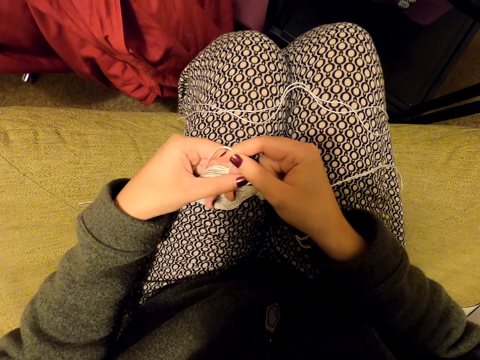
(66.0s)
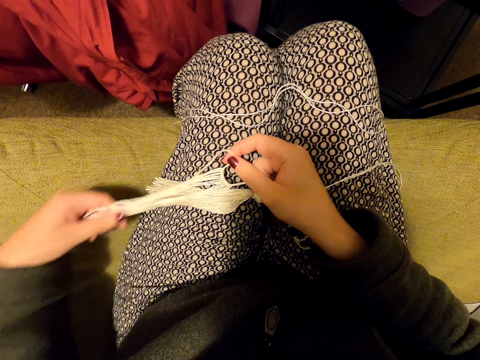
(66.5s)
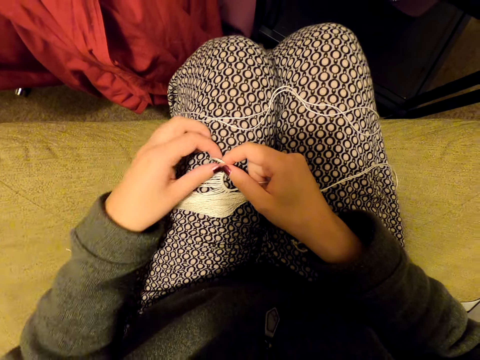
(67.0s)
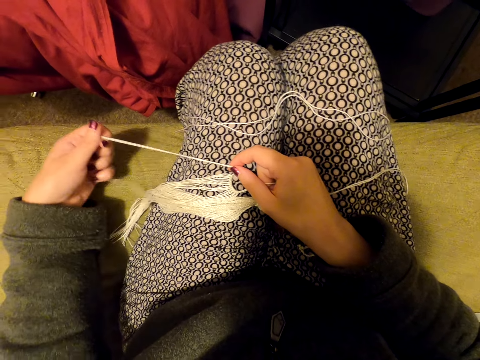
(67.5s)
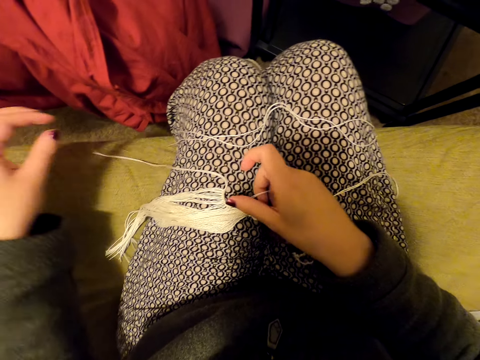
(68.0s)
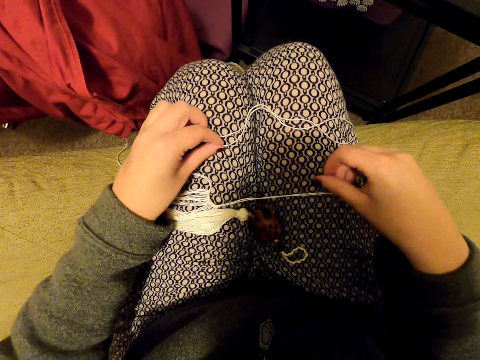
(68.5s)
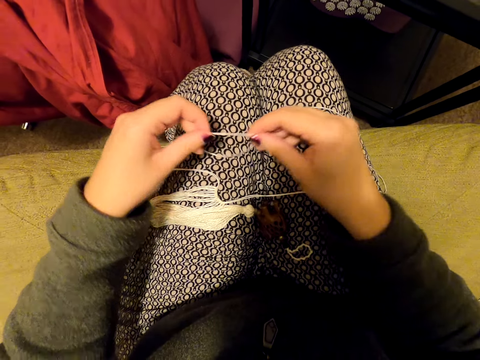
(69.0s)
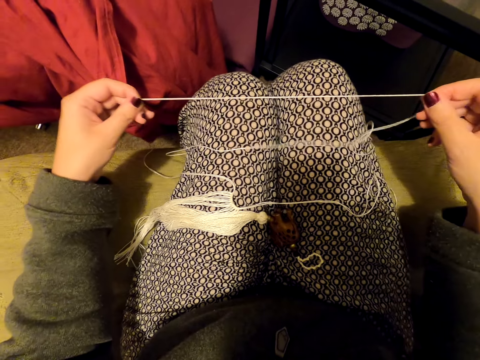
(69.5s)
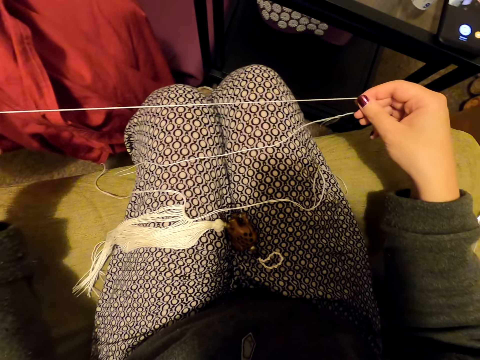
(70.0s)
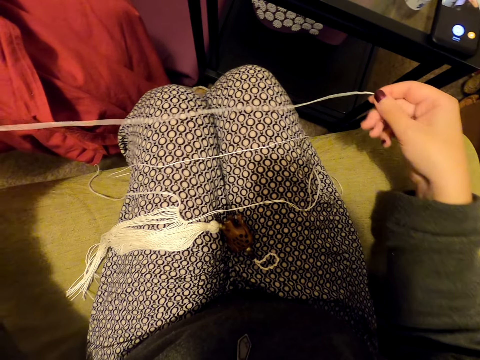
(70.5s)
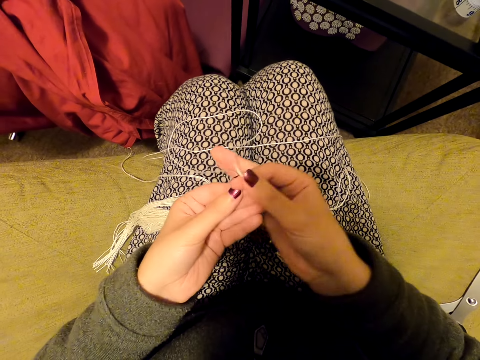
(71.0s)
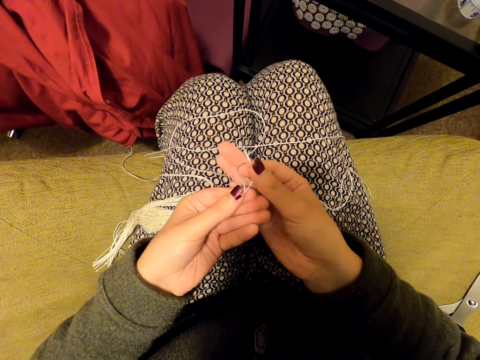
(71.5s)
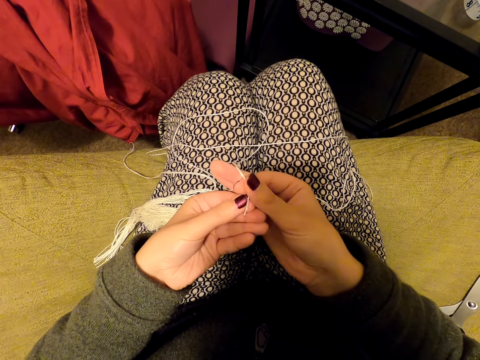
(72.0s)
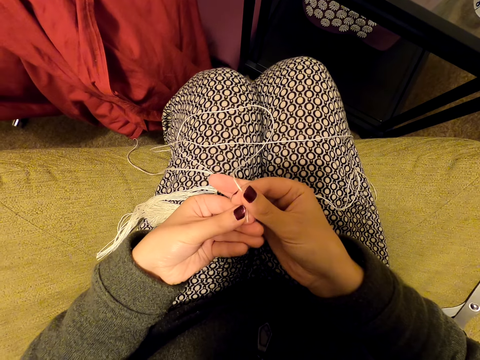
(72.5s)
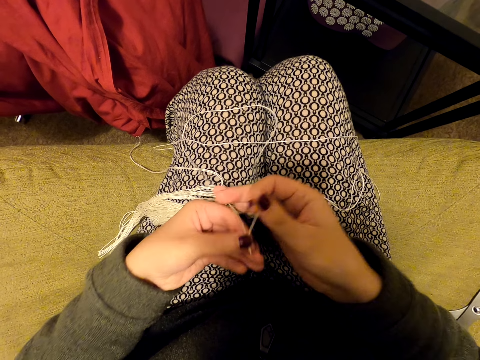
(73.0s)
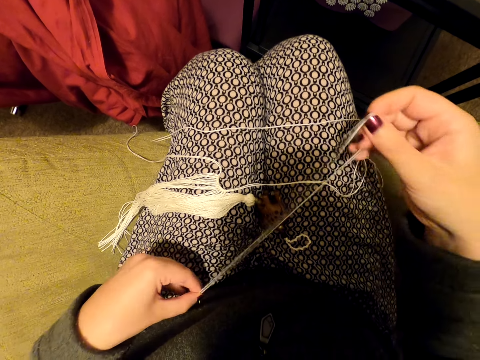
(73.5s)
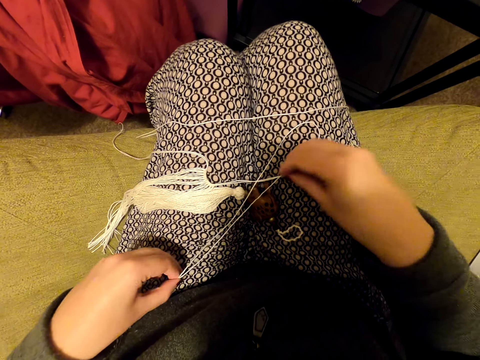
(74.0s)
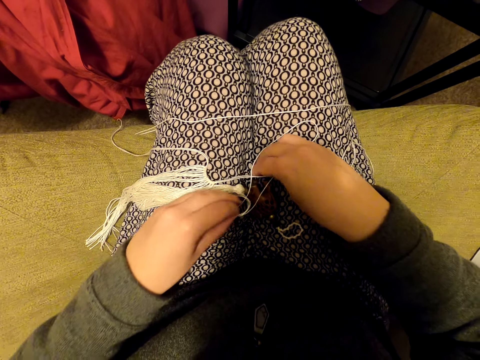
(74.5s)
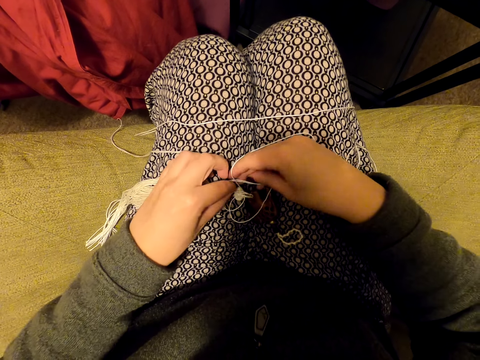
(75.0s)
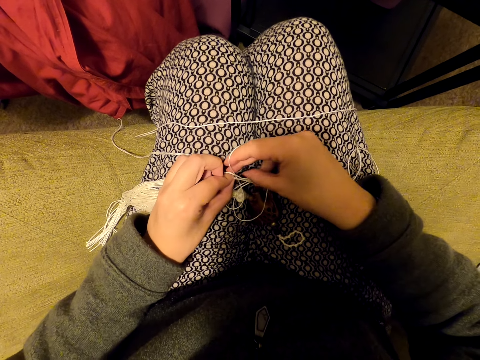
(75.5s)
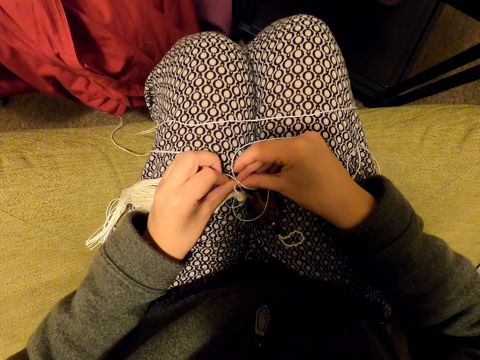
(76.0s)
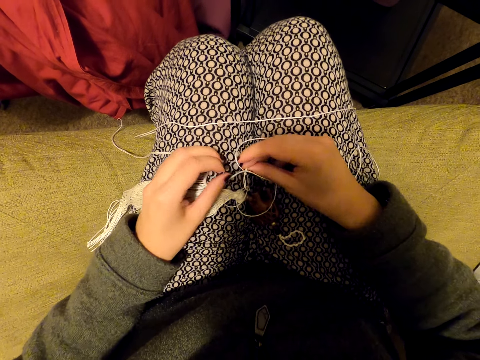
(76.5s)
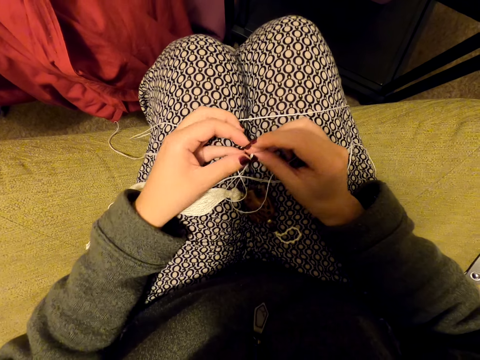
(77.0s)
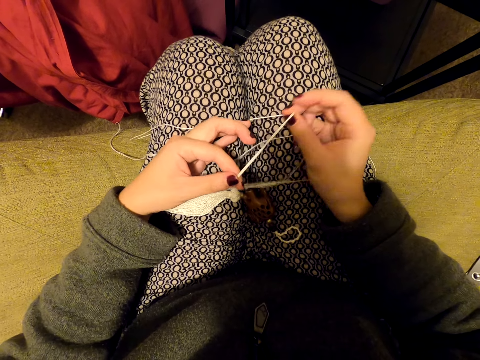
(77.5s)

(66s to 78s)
The camera wearer aligns the threads. She puts the thread on her leg. She pulls the thread. She picks the thread. She pulls the thread. She joins the thread ends. She aligns the thread. She puts the thread on her leg. She knits the tassel decoration with a thread.

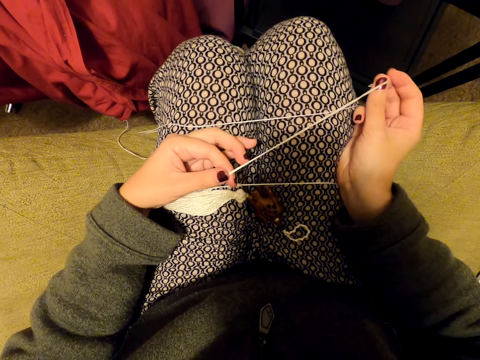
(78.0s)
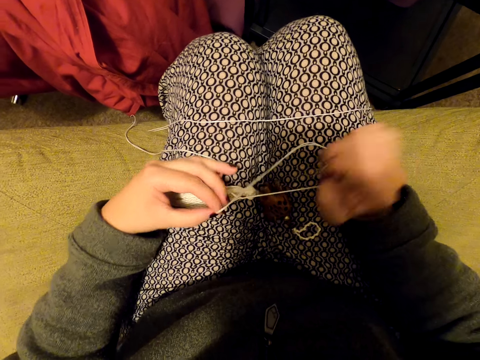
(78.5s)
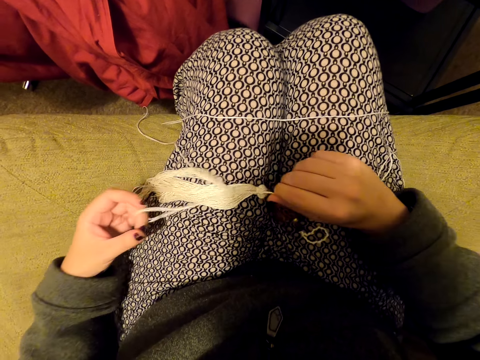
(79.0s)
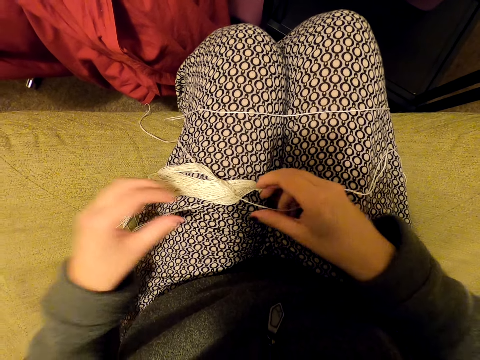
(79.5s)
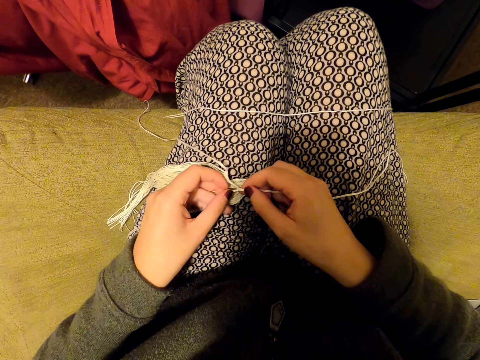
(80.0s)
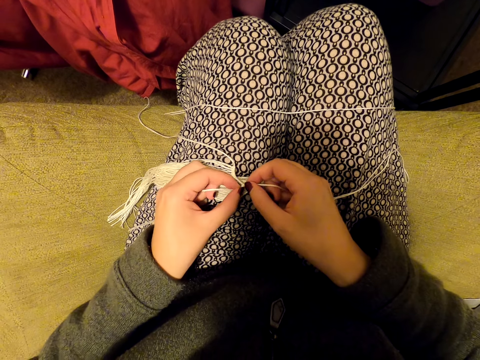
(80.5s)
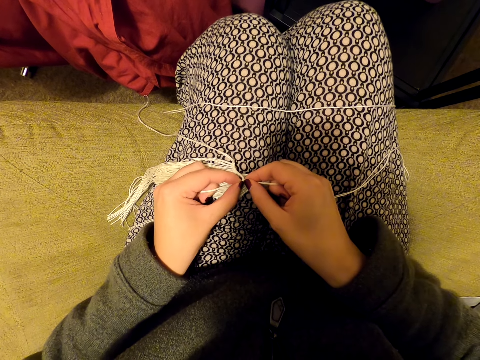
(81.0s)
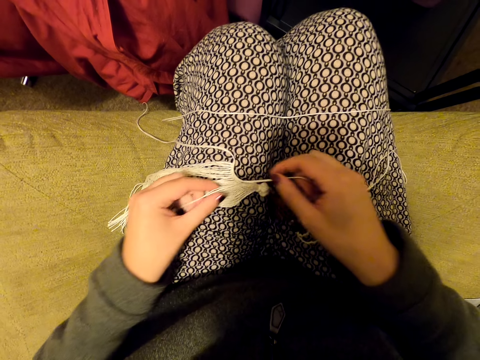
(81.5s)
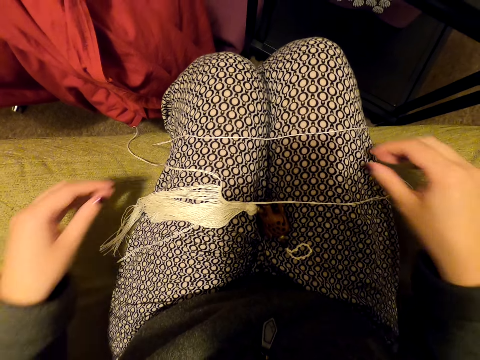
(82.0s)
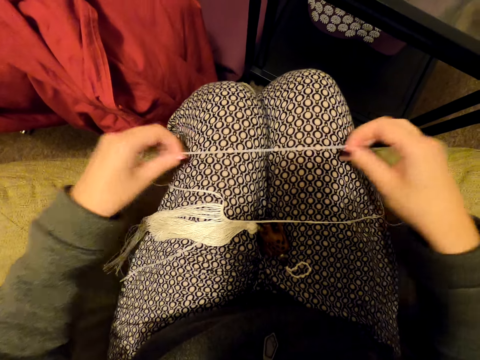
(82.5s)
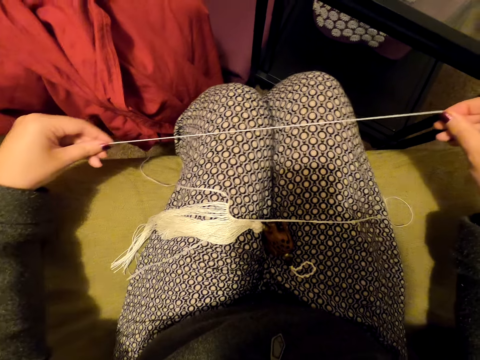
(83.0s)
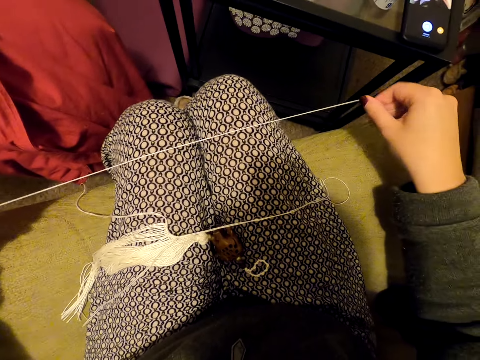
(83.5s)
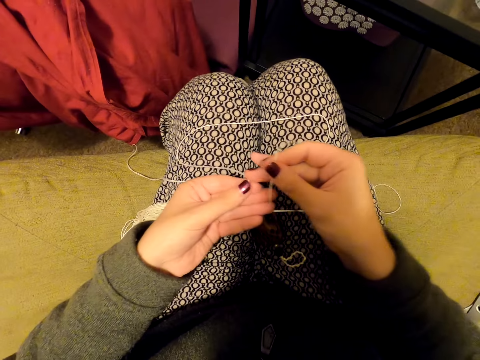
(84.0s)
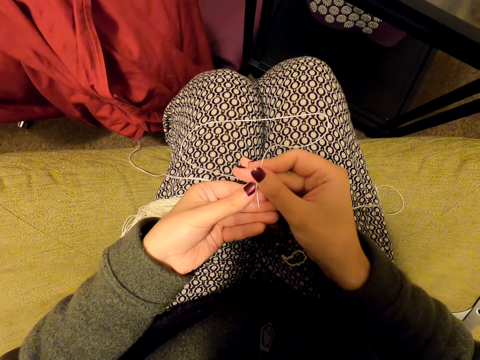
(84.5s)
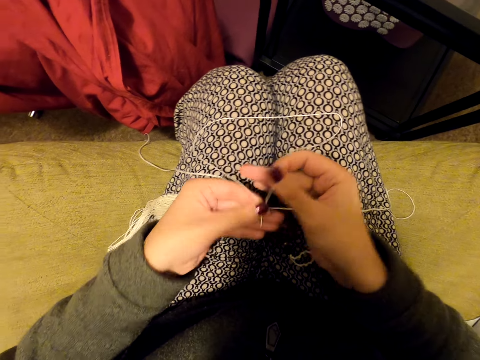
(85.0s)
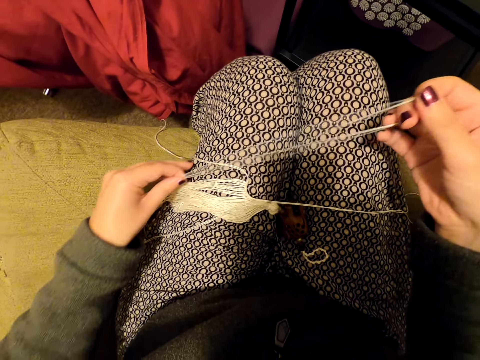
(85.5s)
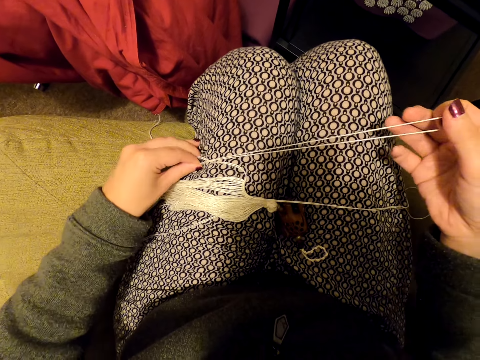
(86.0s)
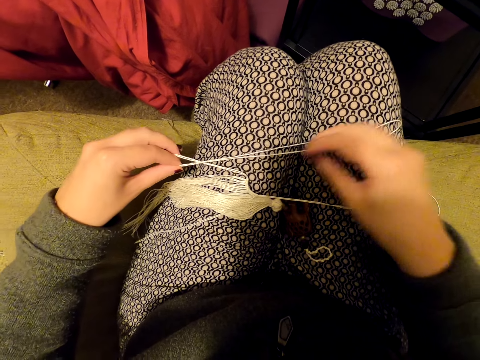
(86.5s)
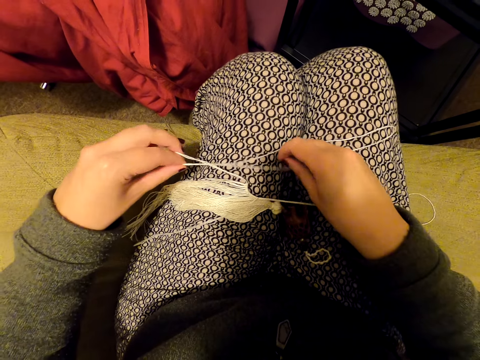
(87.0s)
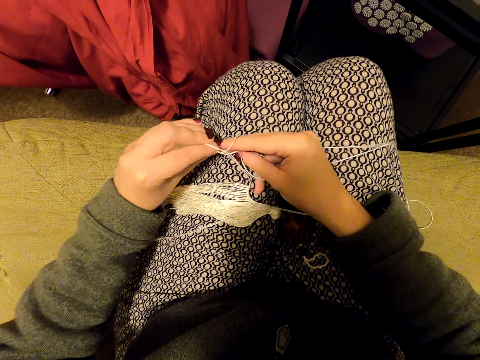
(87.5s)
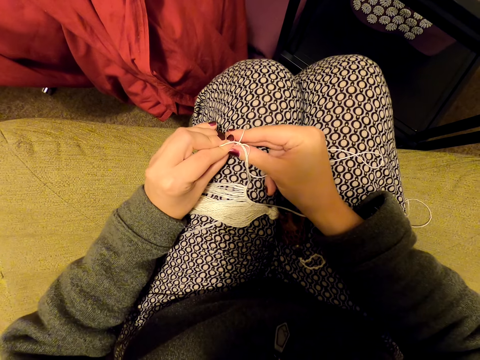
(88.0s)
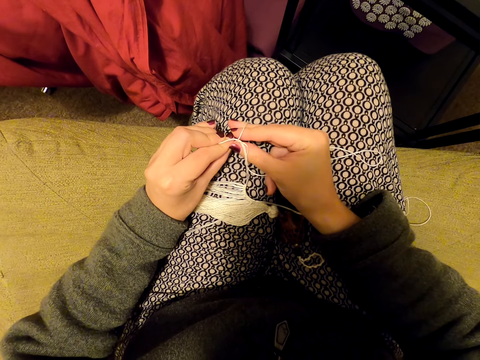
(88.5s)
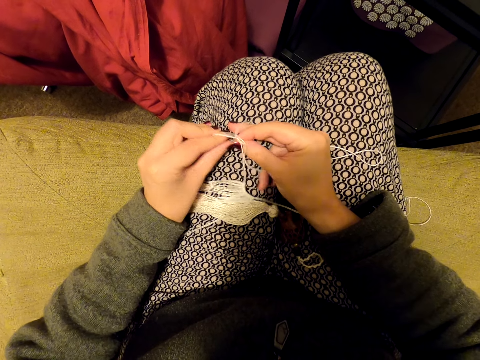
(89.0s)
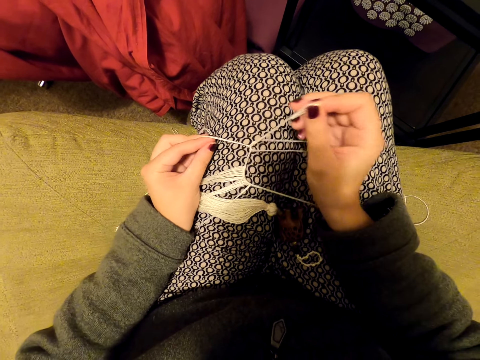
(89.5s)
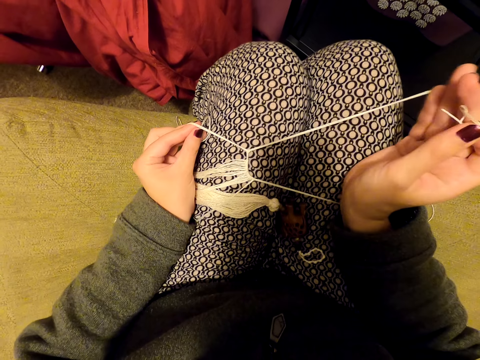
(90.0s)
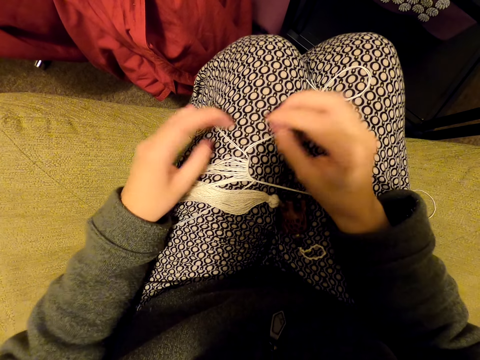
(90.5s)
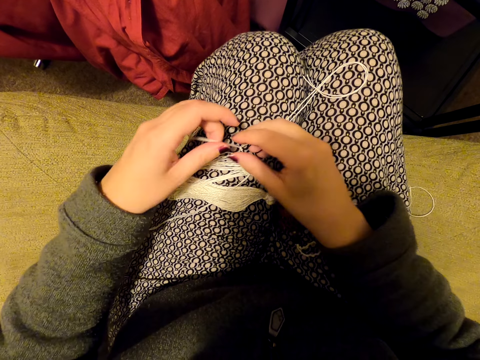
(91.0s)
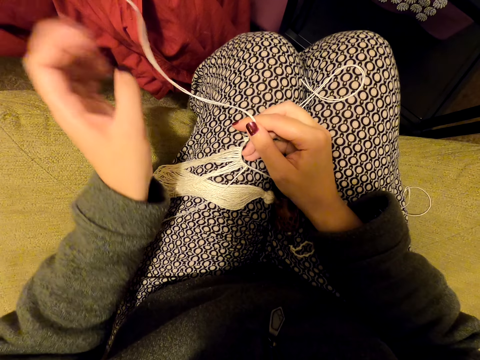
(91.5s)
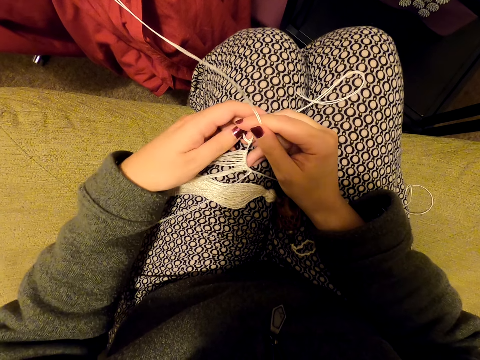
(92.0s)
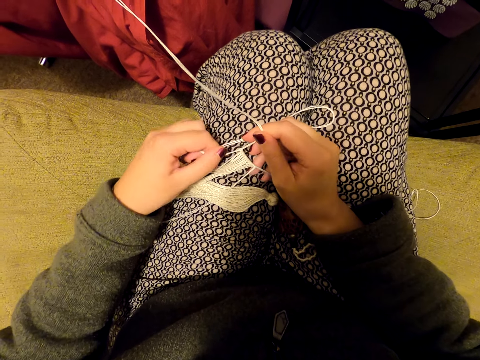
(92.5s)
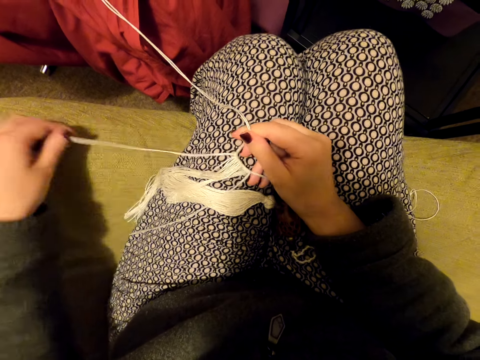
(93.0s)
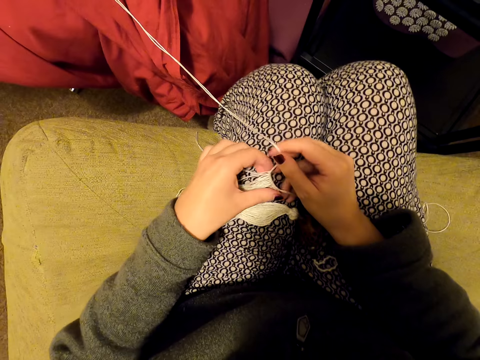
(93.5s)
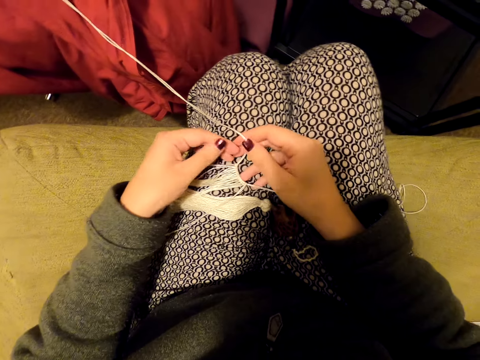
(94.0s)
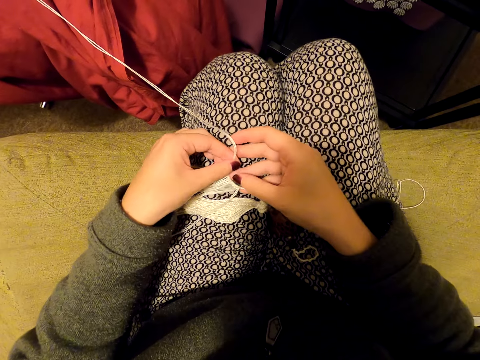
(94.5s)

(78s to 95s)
The camera wearer pulls the thread and tightens the knot. She pulls the thread. She puts the thread on her leg. She picks the thread. She pulls the thread. She joins the thread ends. She aligns the thread. She knits the tassel decoration with the thread. She stretches the thread. She puts the thread on her leg. She picks the thread. She tightens the knot.
